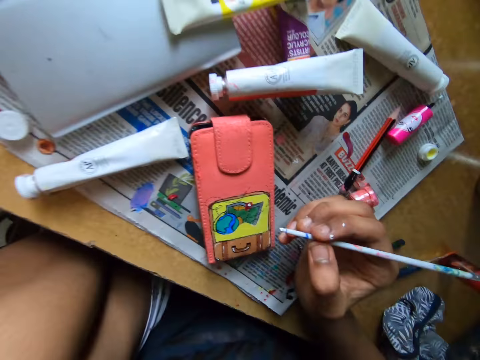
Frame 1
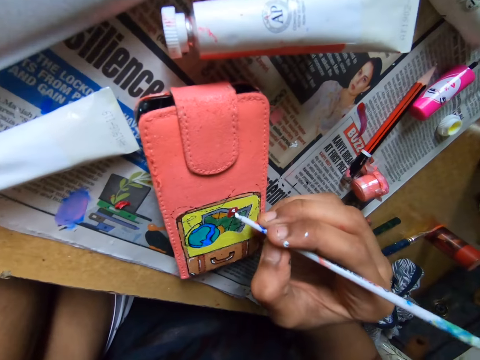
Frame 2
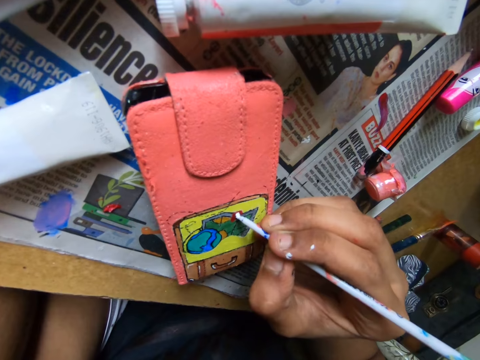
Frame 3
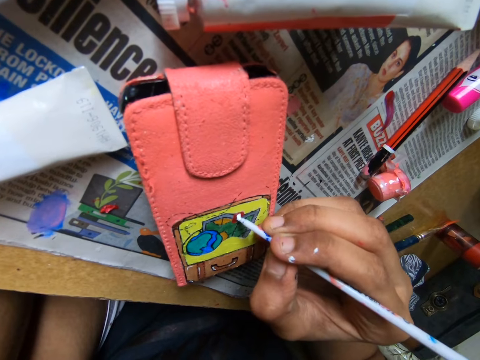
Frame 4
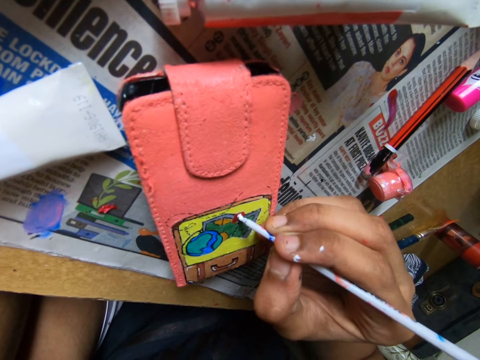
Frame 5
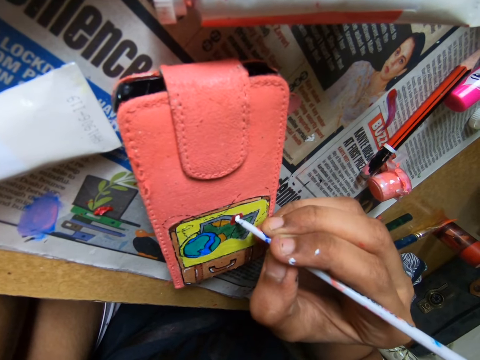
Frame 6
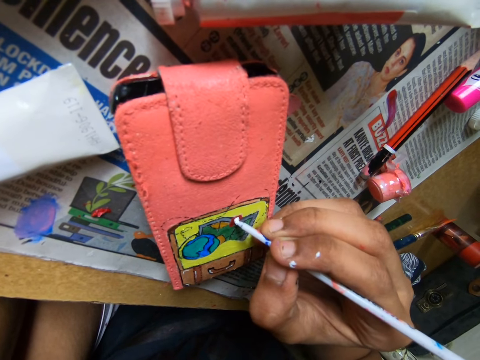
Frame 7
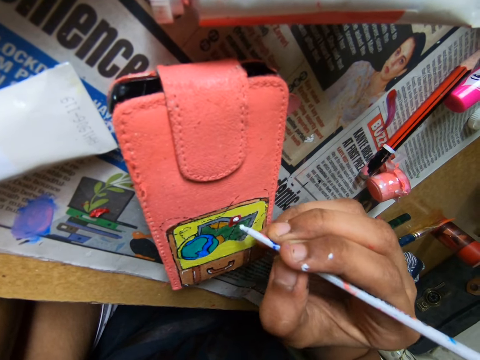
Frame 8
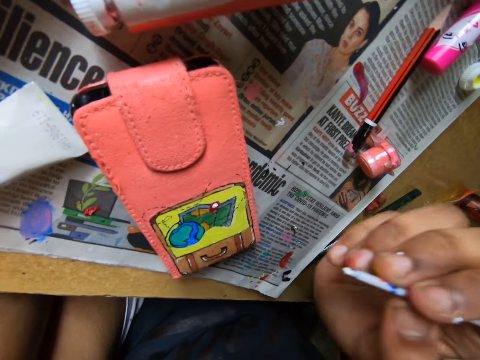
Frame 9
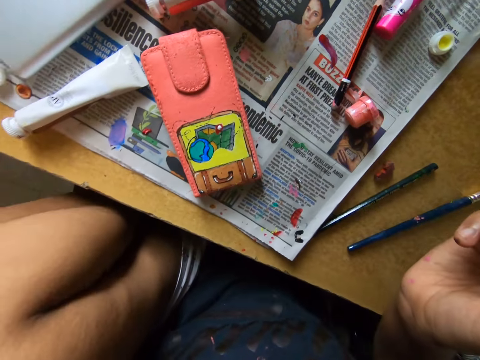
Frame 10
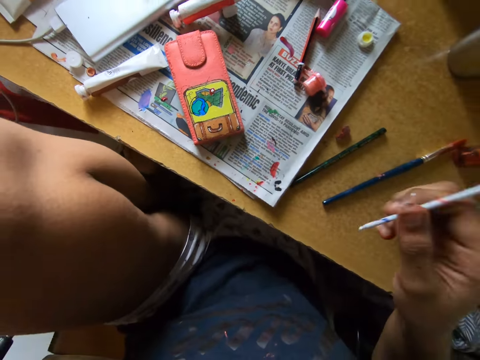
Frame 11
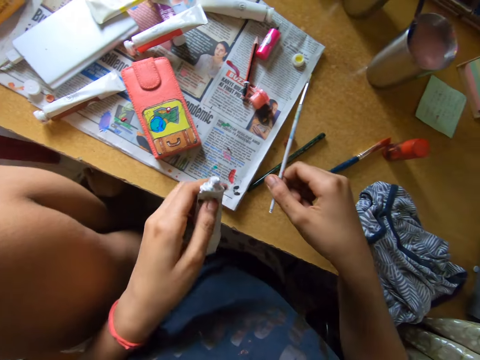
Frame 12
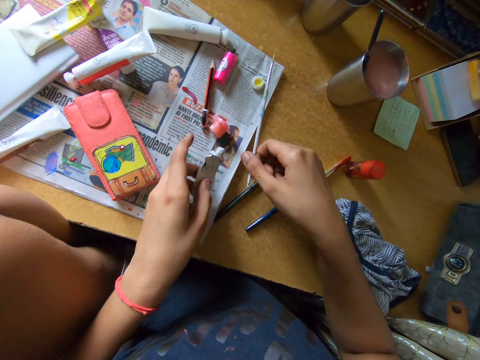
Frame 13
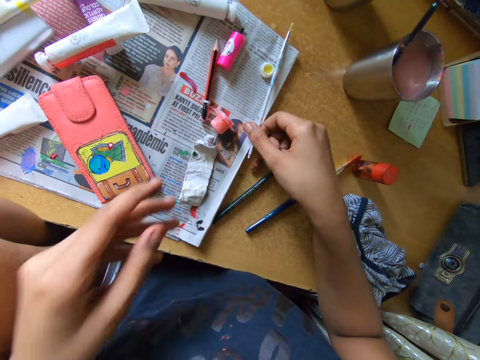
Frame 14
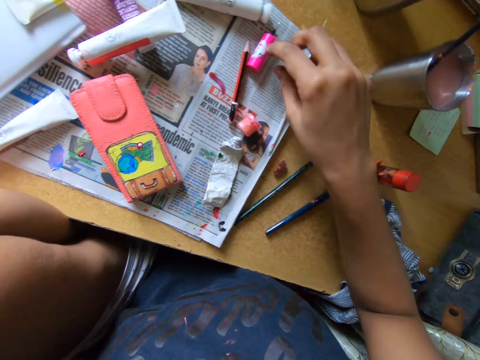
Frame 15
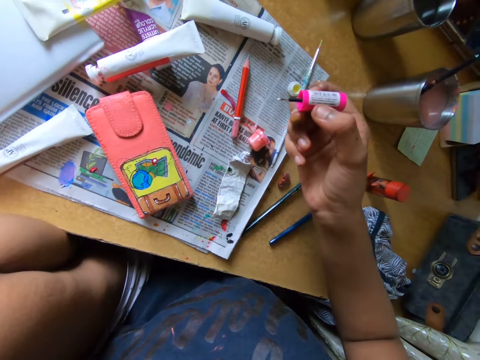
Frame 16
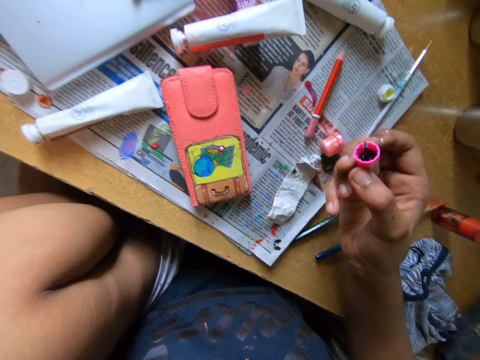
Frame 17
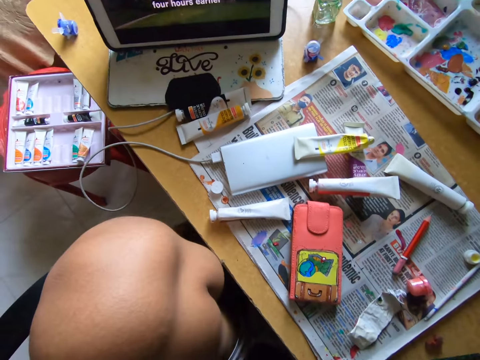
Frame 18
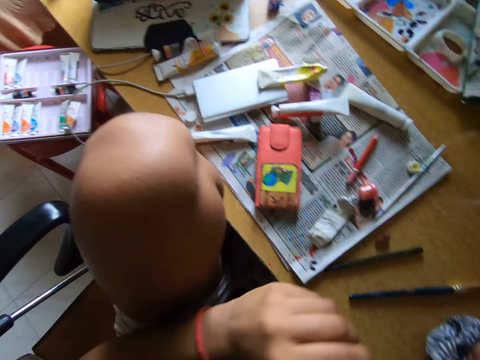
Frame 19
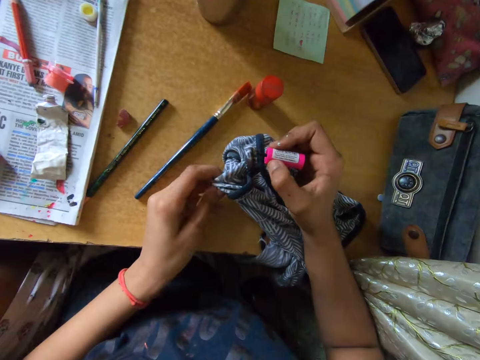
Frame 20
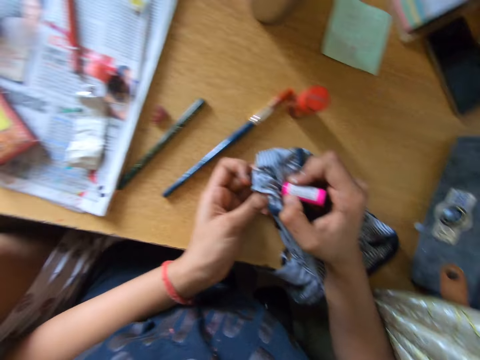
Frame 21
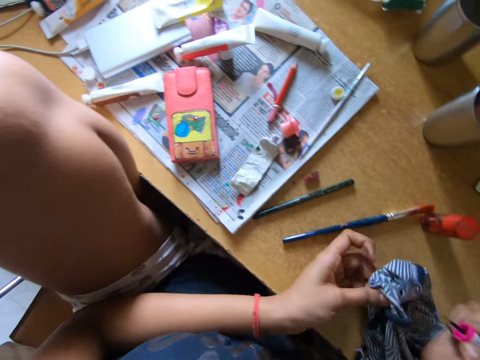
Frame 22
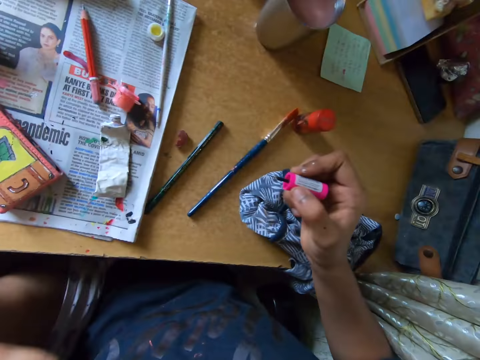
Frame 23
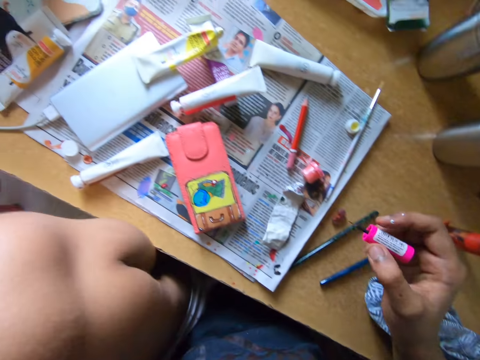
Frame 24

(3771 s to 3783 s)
The camera wearer paints the pouch on the table with the paint brush in her right hand. She puts the paint can or tube on top of the newspaper. She puts the pencil brush on top of the newspaper. She picks up another brush from the table with her right hand. She looks around. She cleans the brush with the cloth on the table.

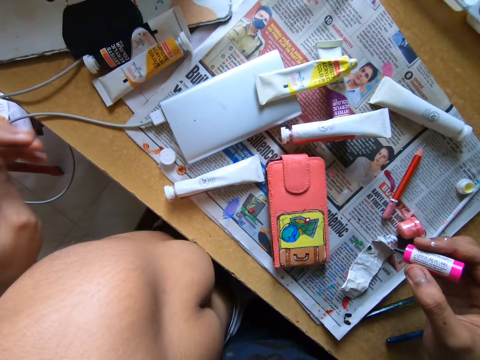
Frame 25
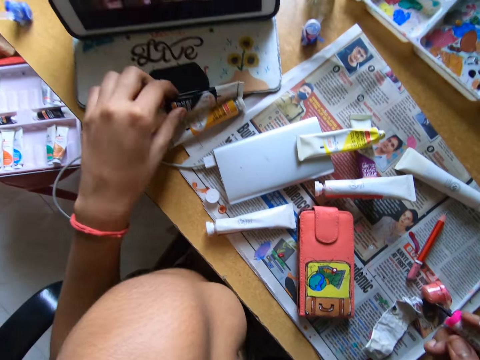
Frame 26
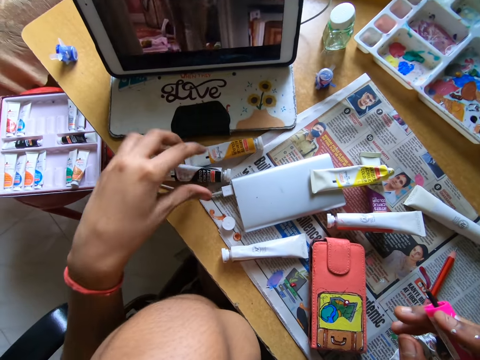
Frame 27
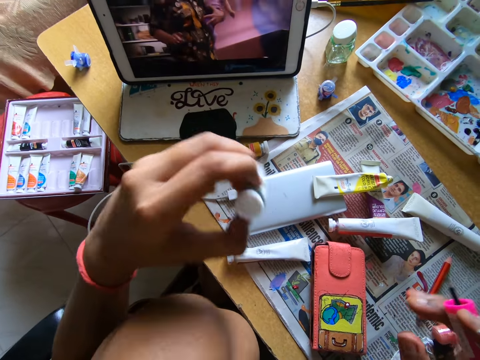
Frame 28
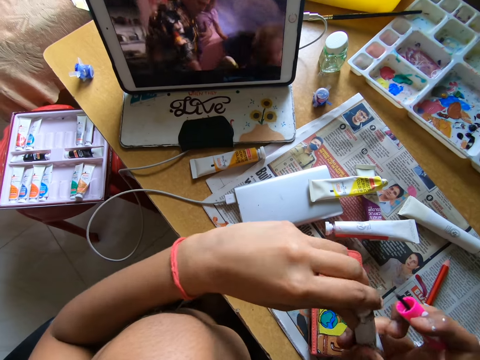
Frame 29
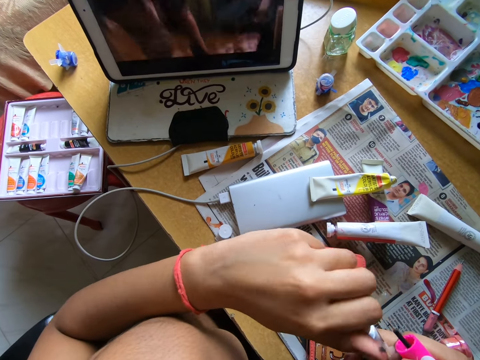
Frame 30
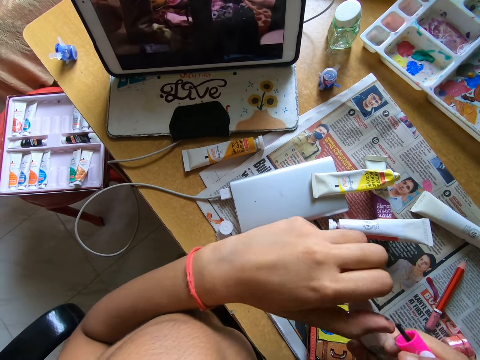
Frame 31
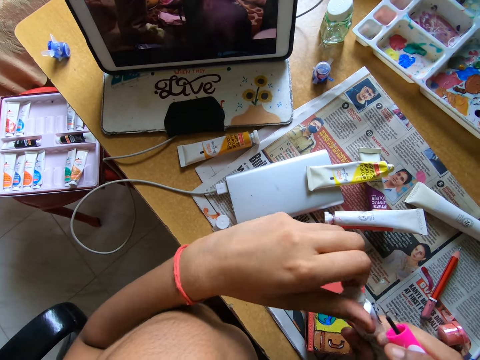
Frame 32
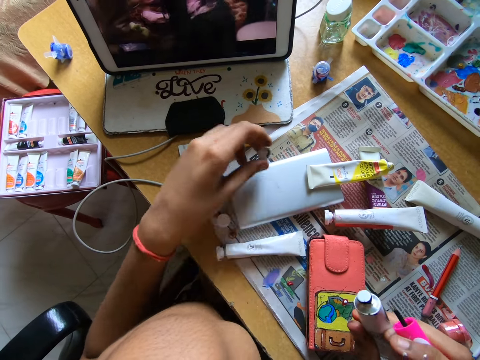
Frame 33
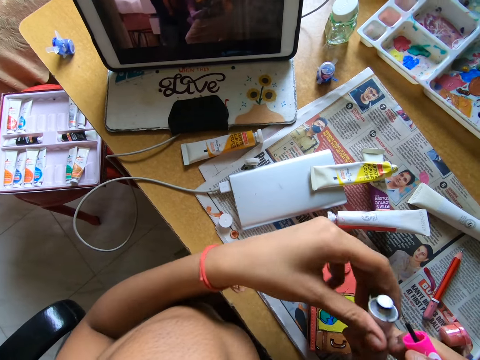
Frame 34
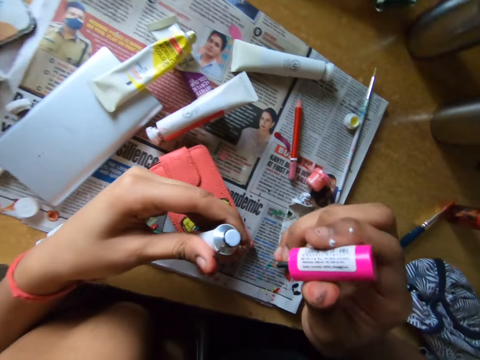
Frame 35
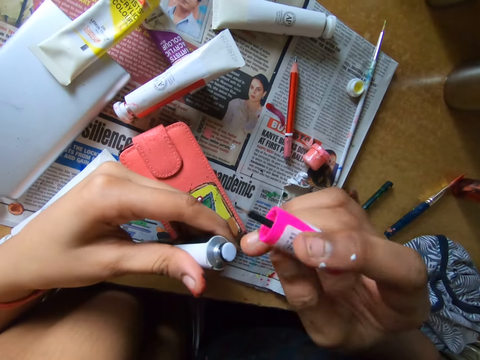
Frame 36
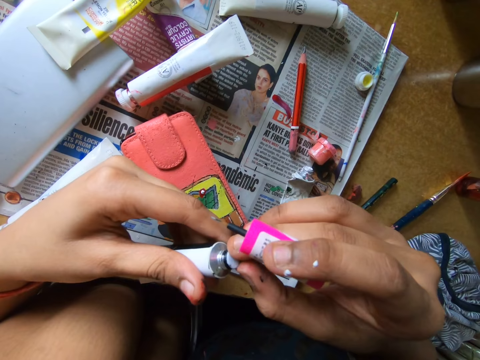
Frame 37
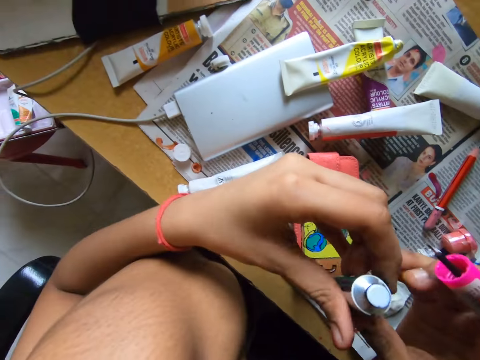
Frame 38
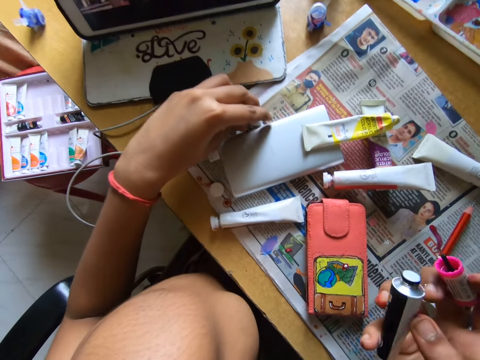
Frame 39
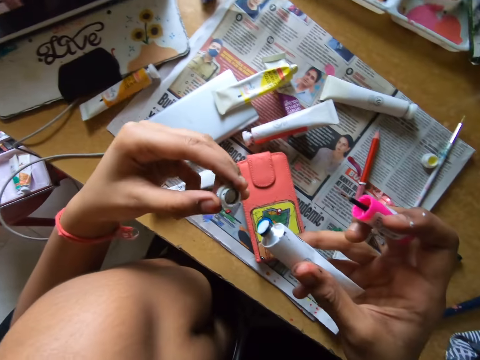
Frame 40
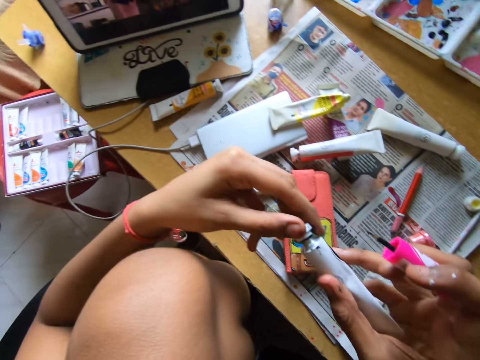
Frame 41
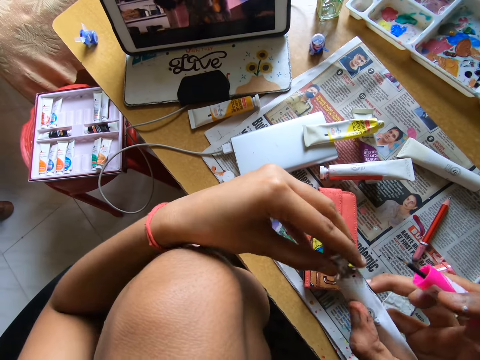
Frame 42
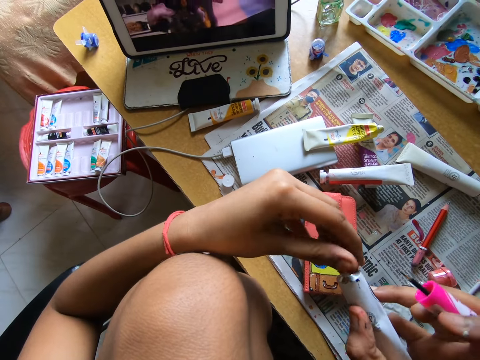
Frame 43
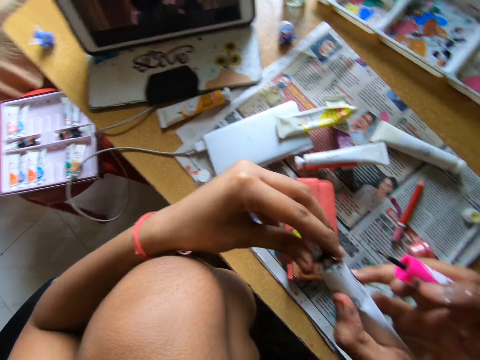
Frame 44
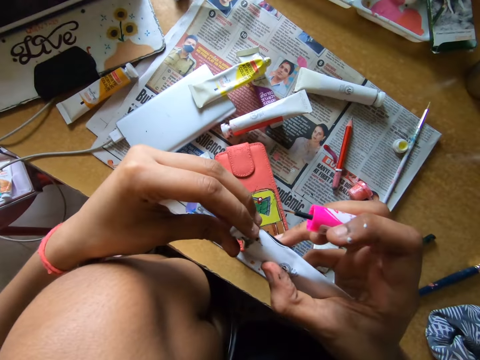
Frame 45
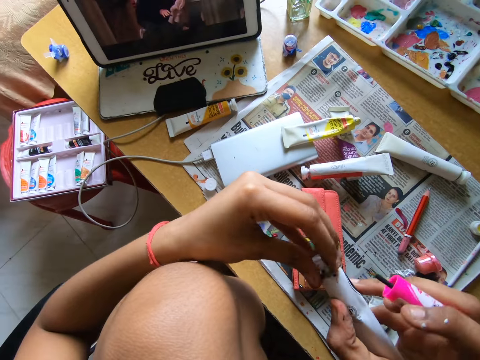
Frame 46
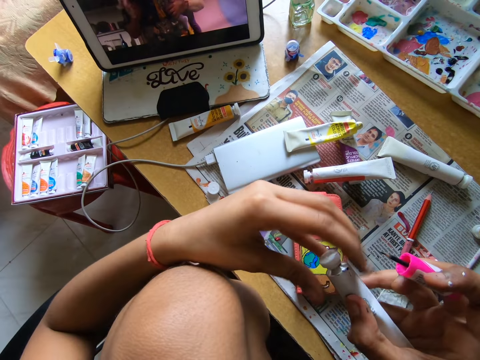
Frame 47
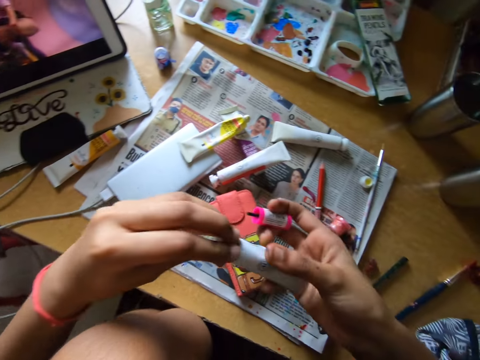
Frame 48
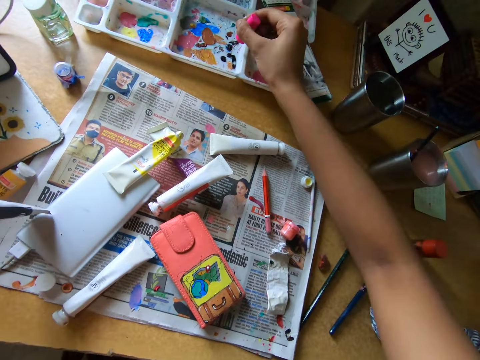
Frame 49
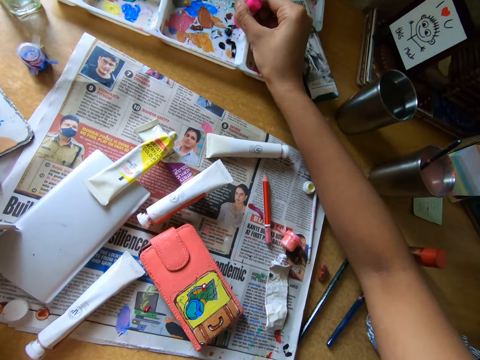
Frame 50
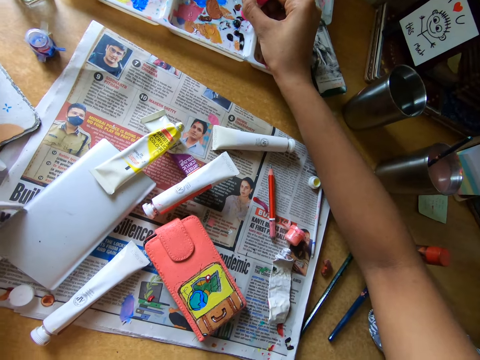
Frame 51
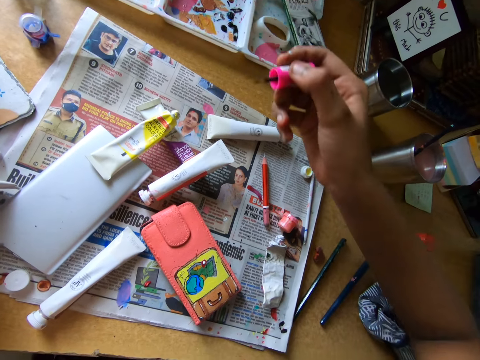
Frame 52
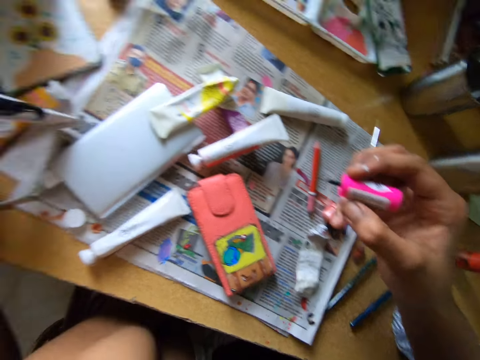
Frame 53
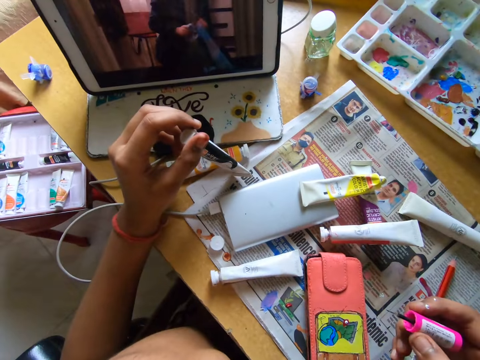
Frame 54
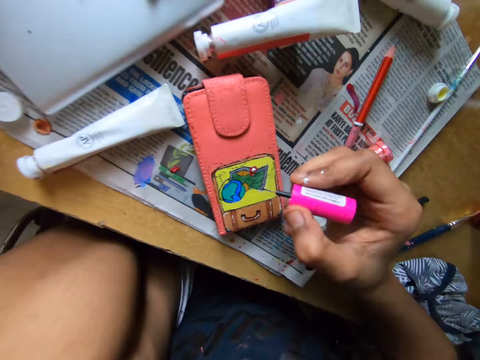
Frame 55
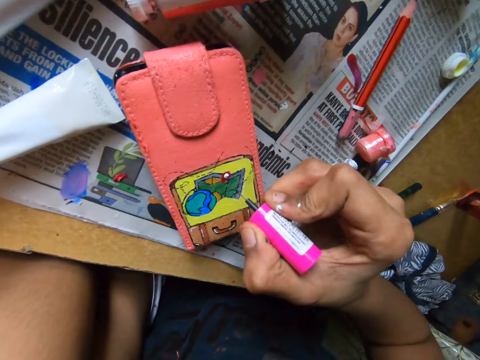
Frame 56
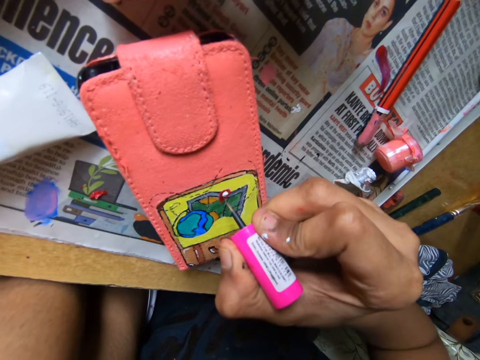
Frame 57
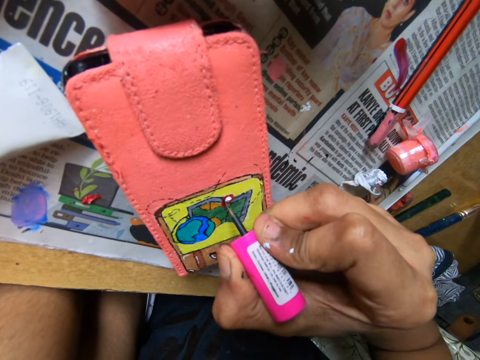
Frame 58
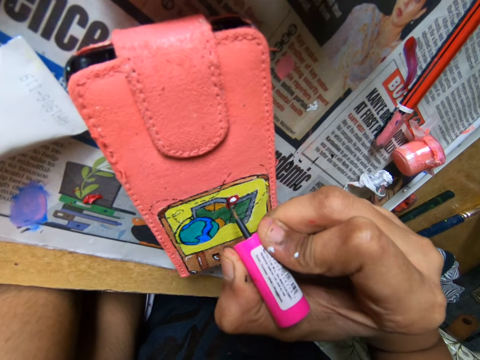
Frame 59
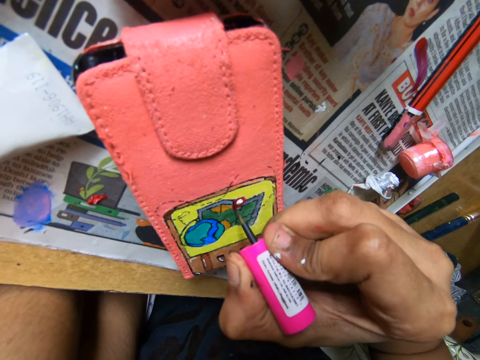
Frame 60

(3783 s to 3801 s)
The camera wearer picks up a tube or paint can from the table. She opens the cover of the tube. She places the cover of the tube on the table. She touches the paint can with fingers. She picks up the cover of the tube from the table with her left hand. She closes the tube with its cover. She scoops paint from the pallet on the table with the paint brush in her right hand. She scoops paint from the pallet on the table. She rubs a paint marker on a paint tray. She watches on a tablet. She paints a pouch on the table with the paint brush in her right hand.
